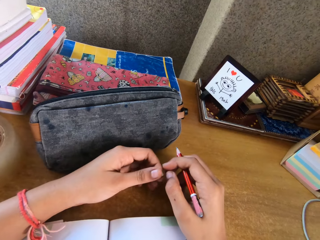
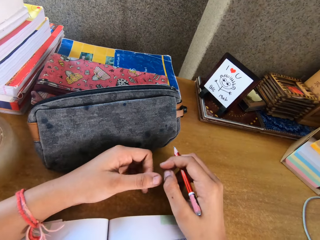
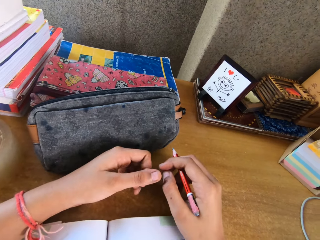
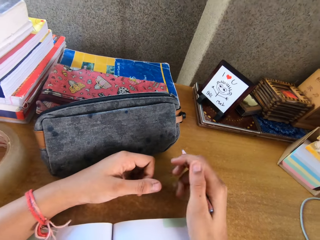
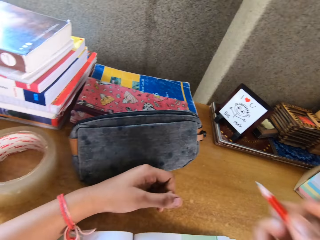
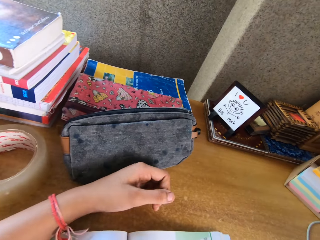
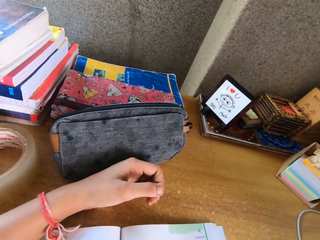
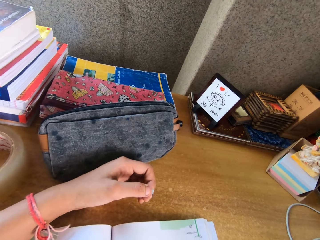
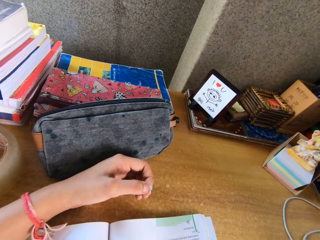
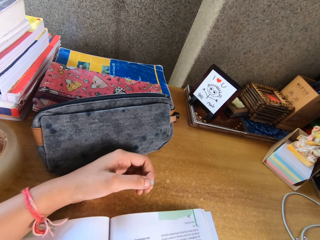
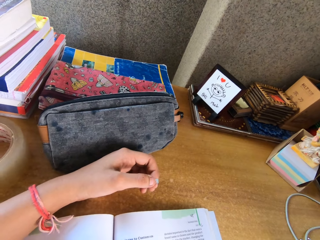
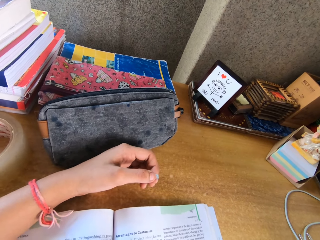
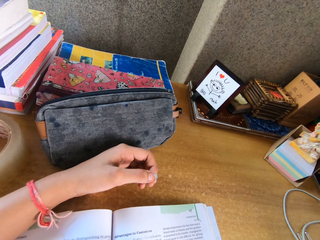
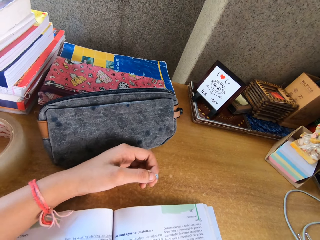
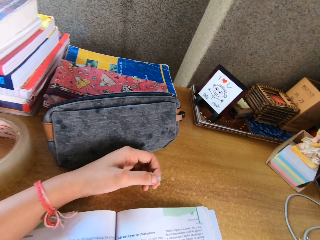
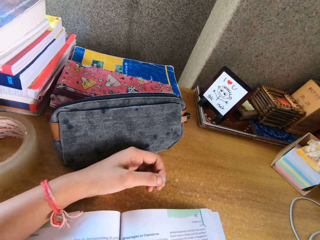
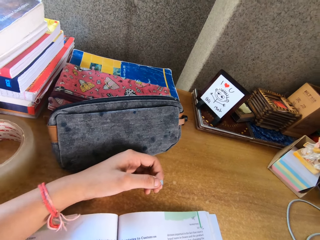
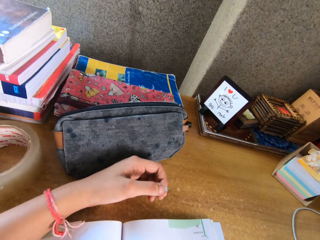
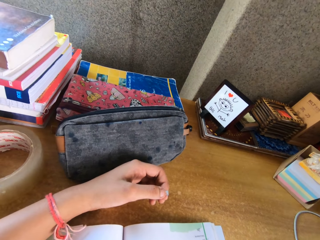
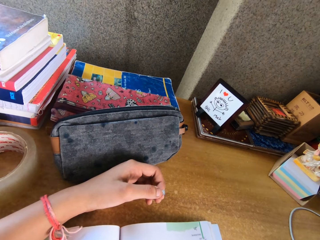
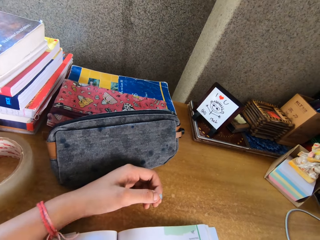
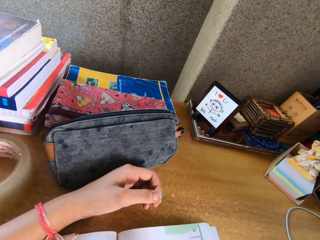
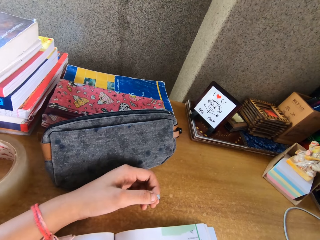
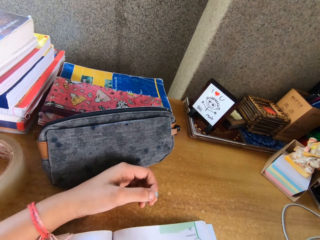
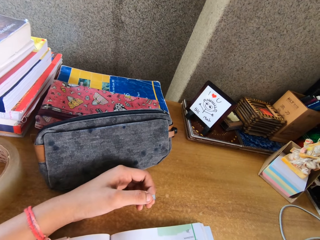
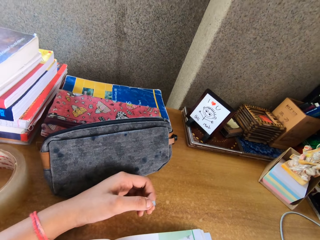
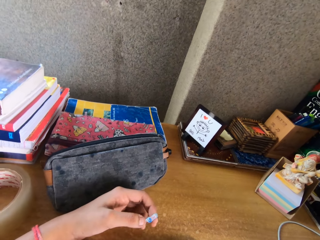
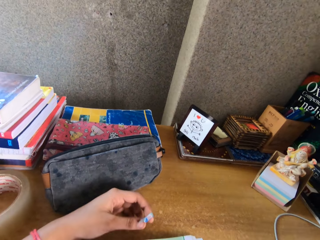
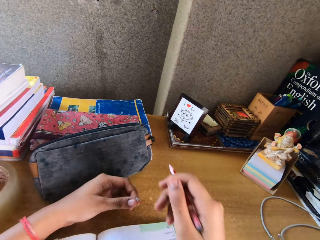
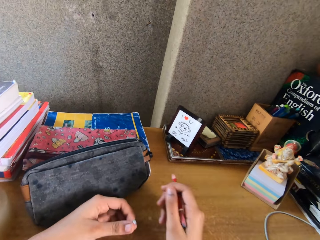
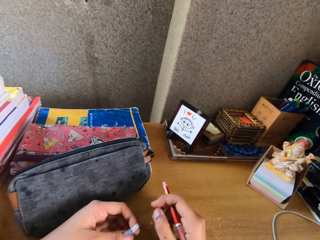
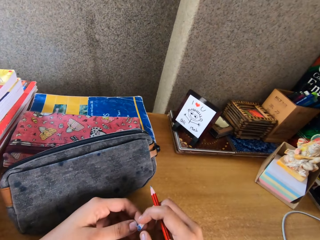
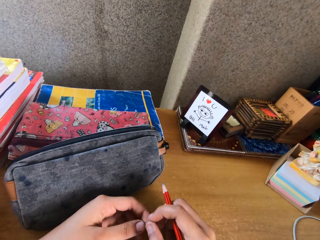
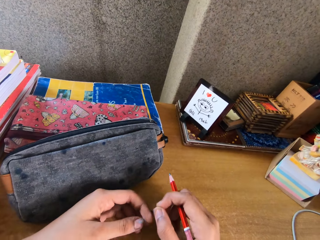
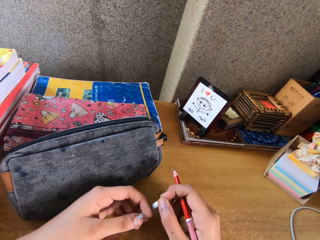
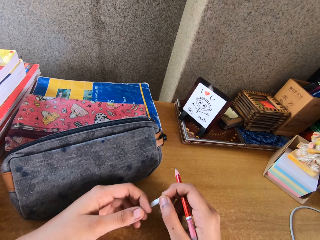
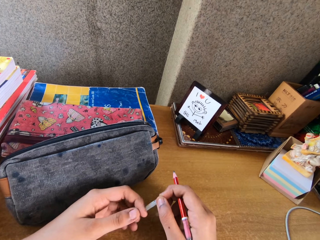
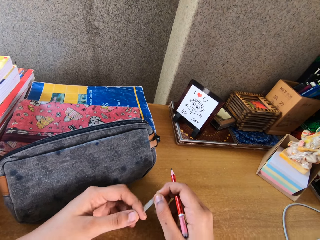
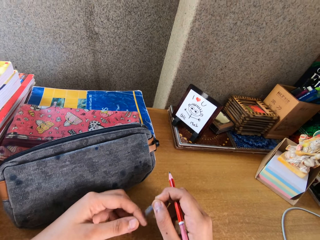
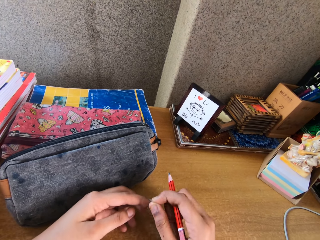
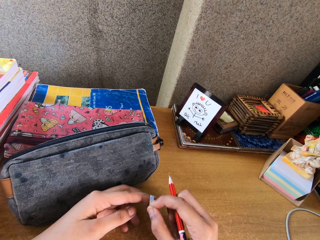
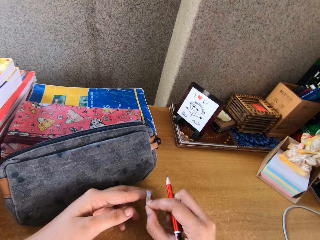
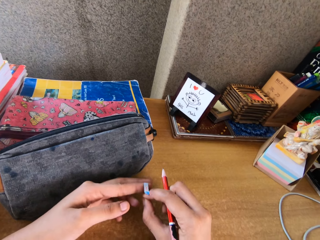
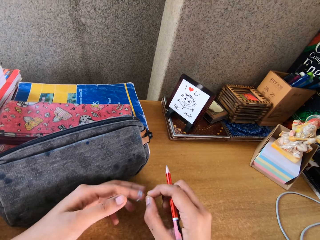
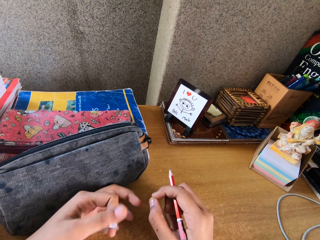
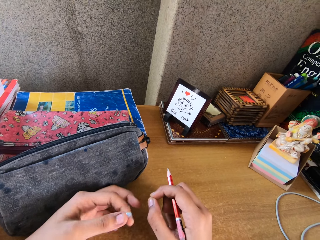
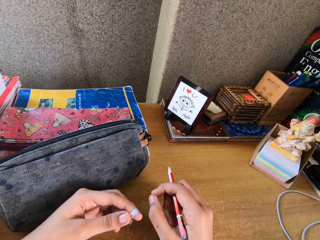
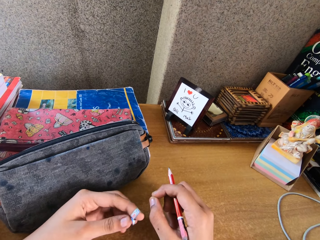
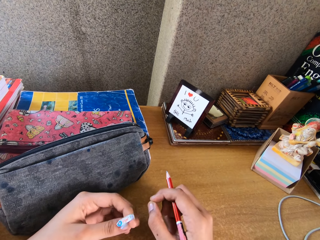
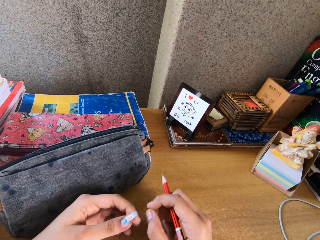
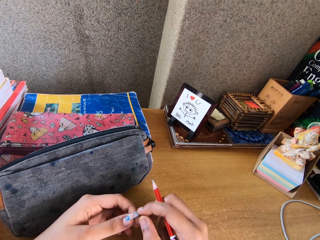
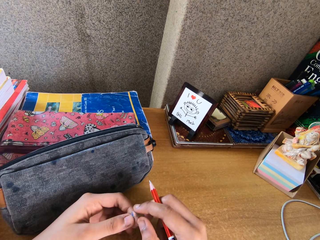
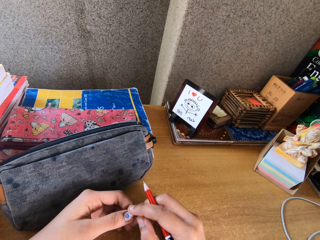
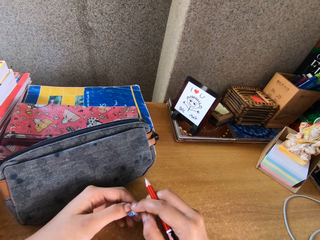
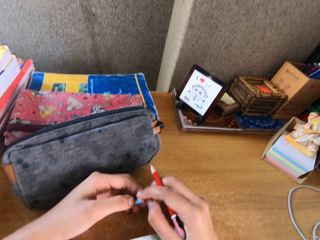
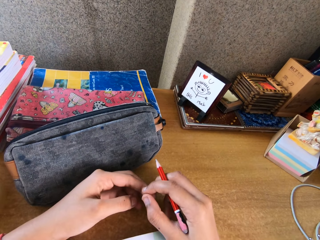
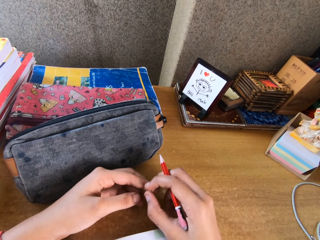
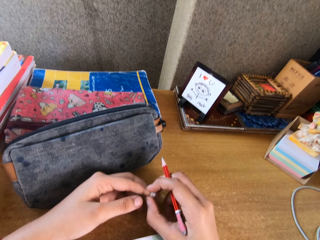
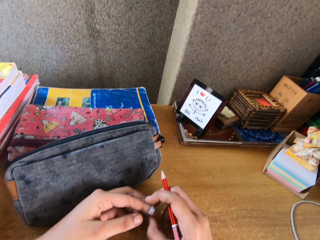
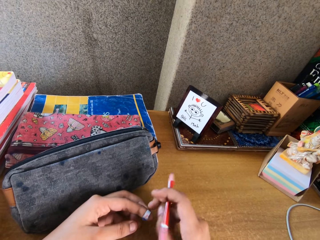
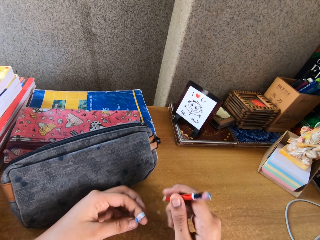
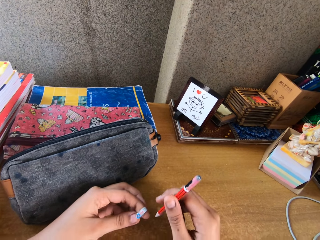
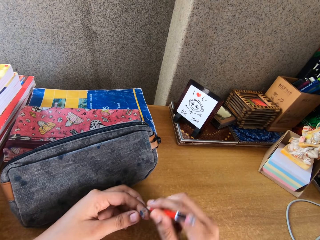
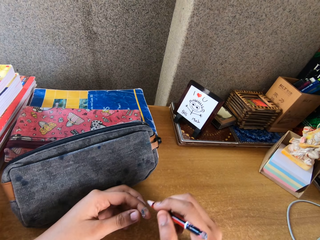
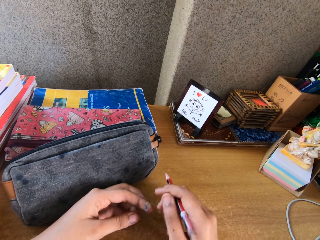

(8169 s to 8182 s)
The camera wearer touches something. He rotates something on his fingers.

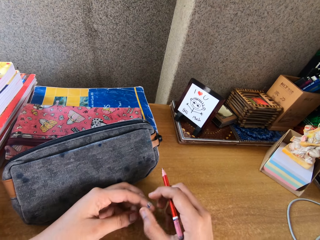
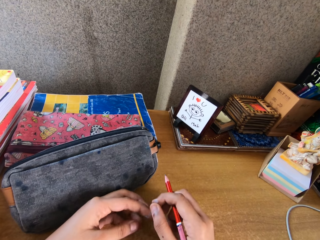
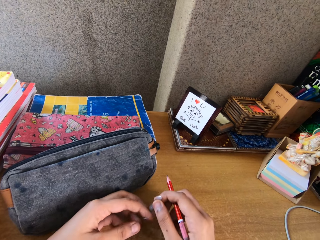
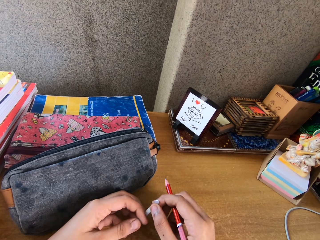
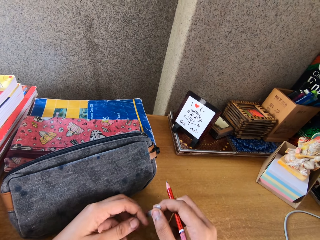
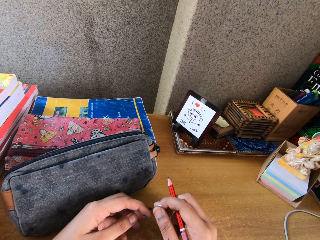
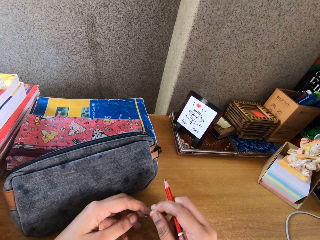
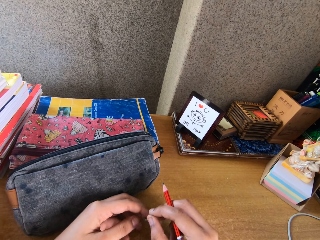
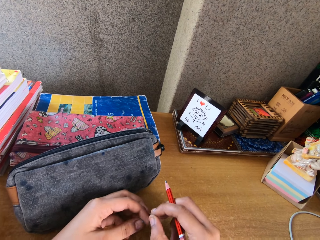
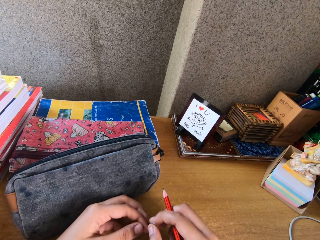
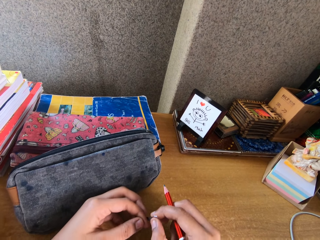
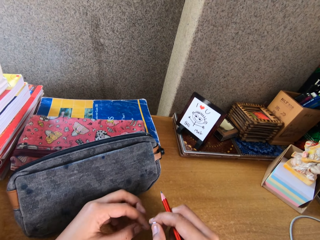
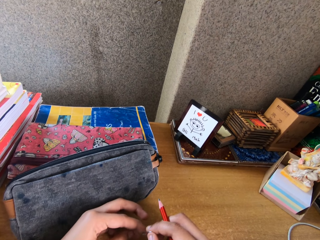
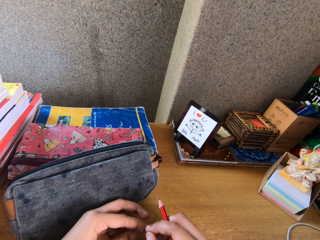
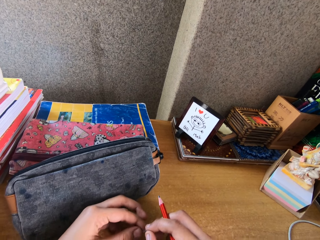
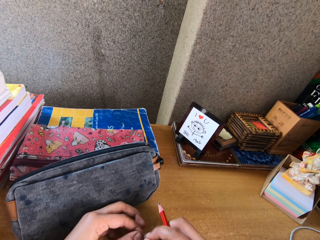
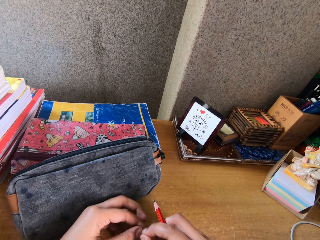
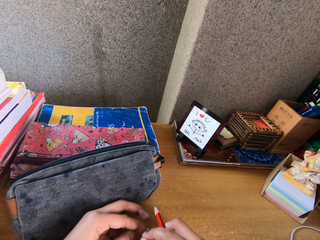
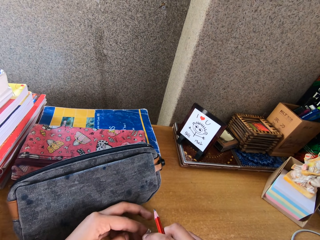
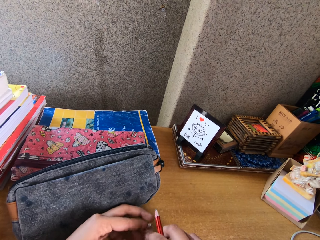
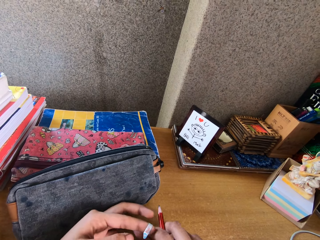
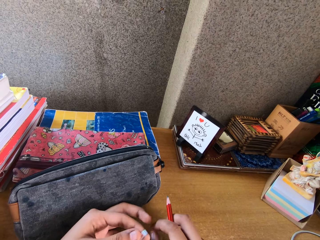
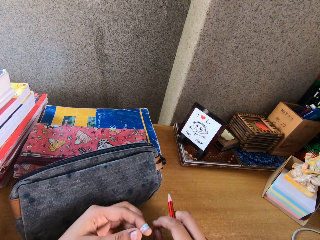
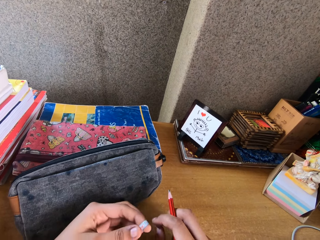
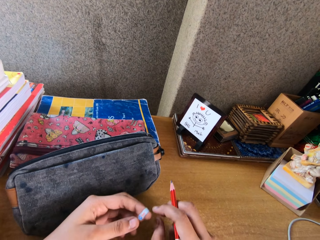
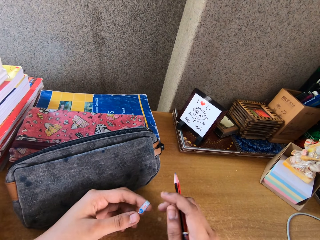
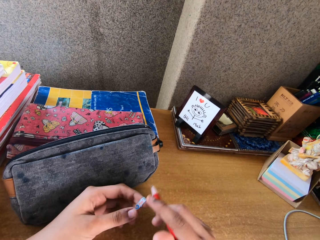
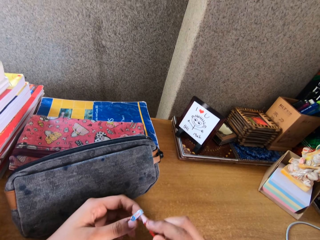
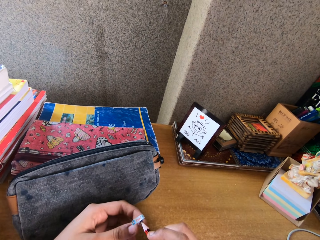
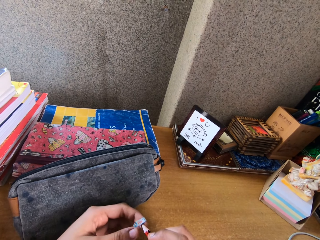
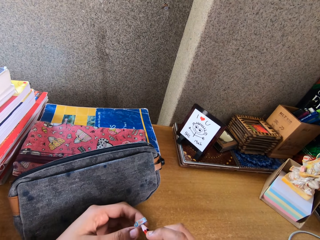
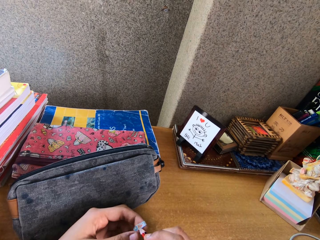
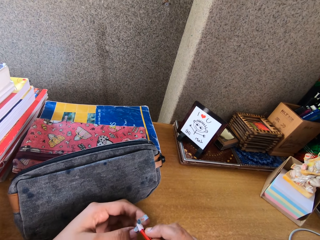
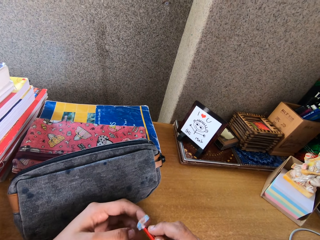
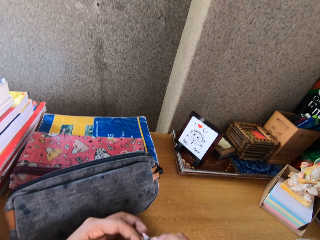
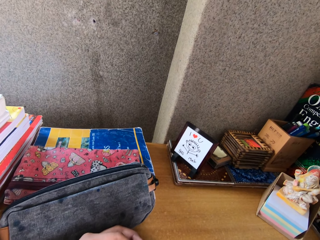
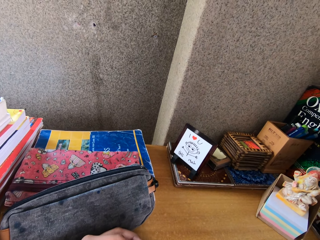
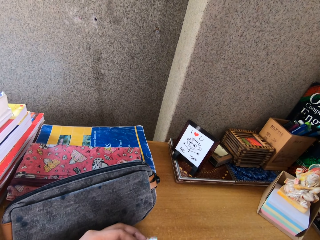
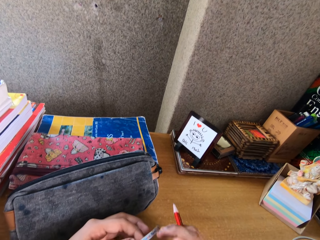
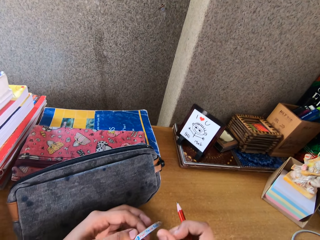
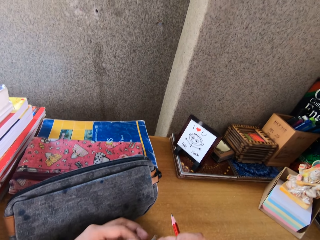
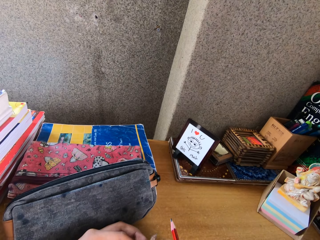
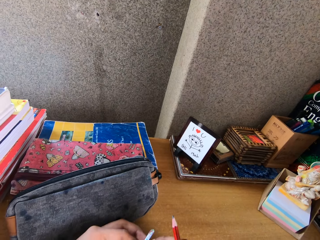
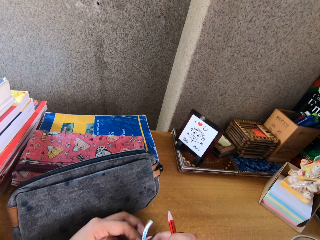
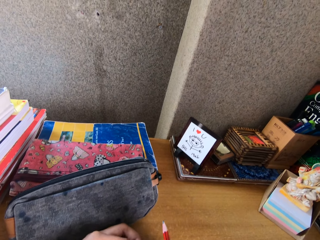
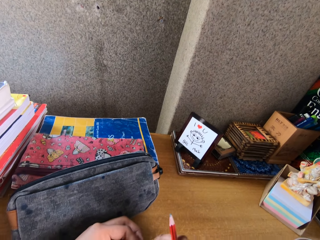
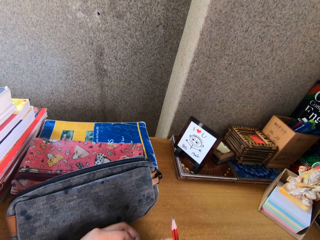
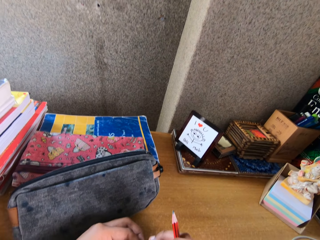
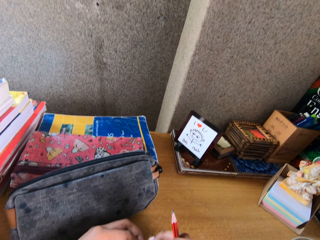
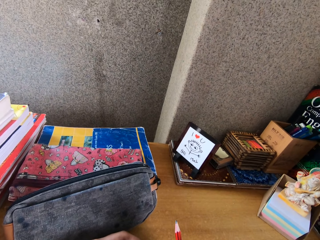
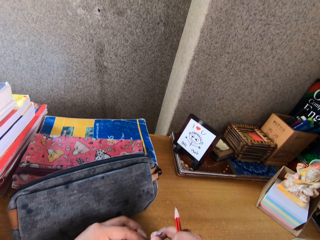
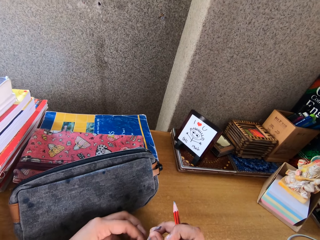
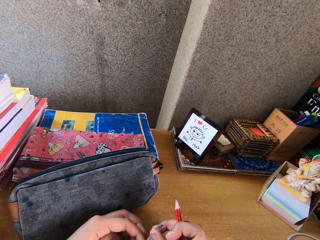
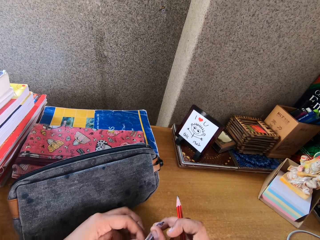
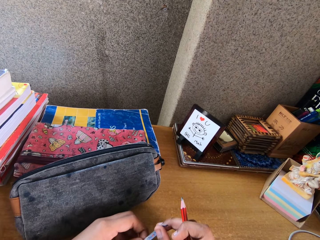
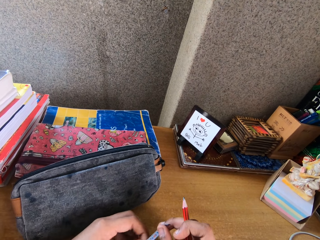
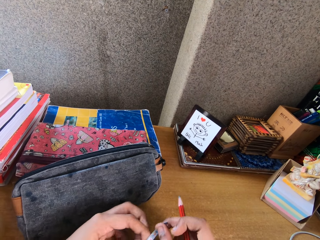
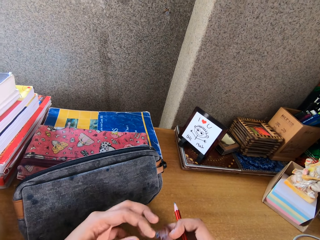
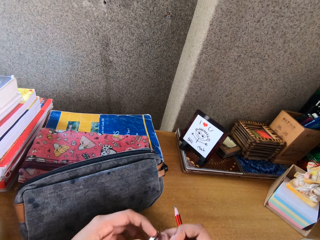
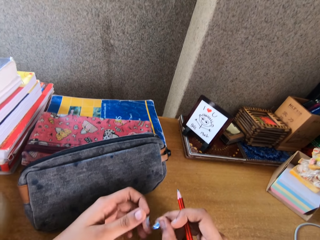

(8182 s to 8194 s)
The camera wearer touches something.
